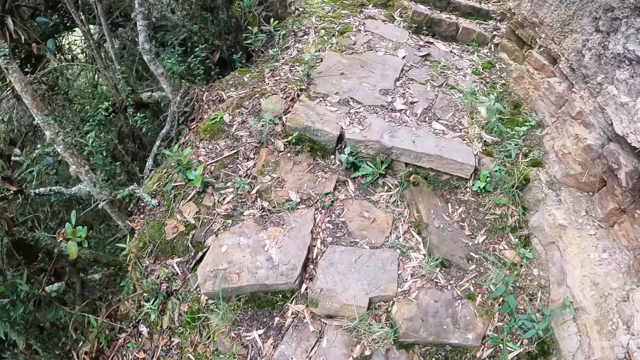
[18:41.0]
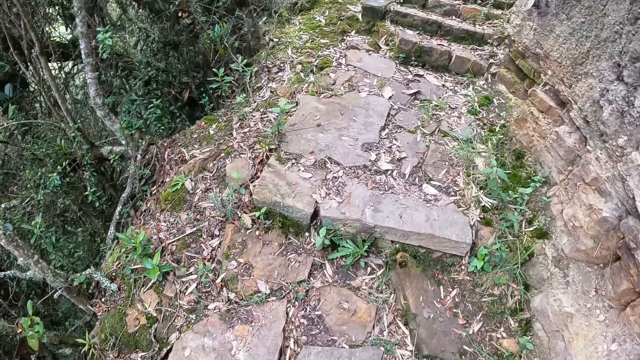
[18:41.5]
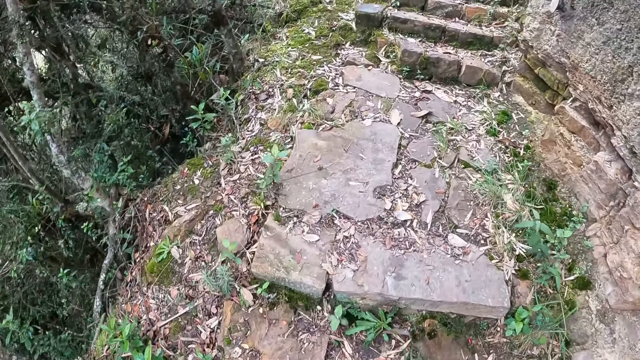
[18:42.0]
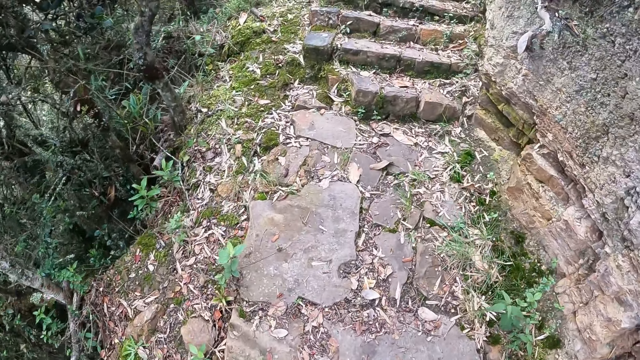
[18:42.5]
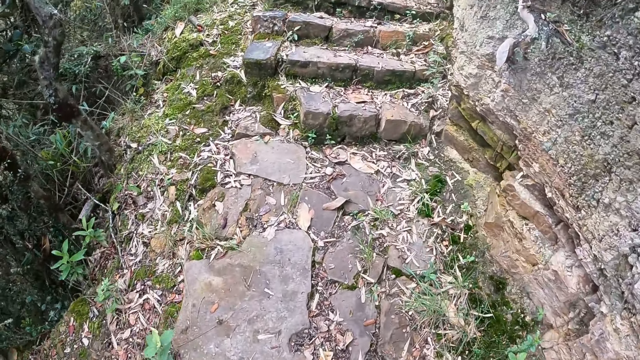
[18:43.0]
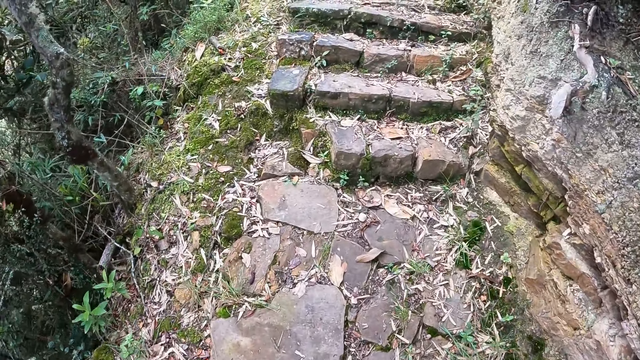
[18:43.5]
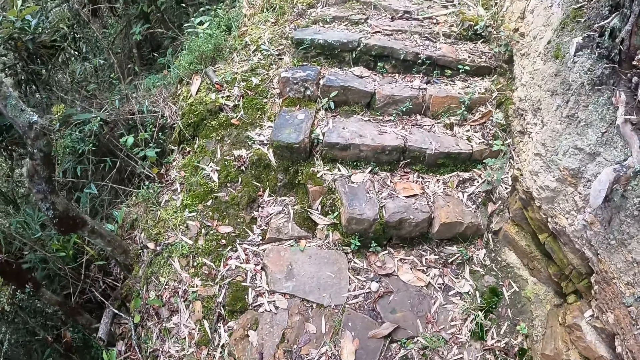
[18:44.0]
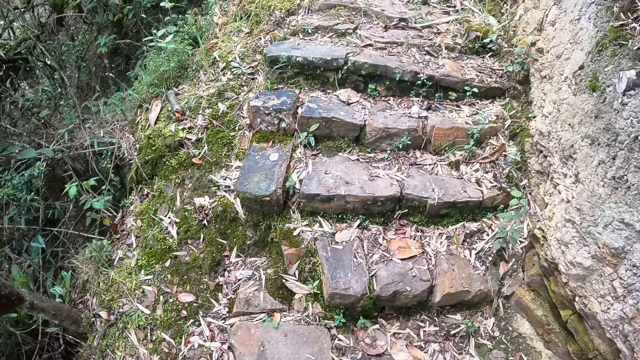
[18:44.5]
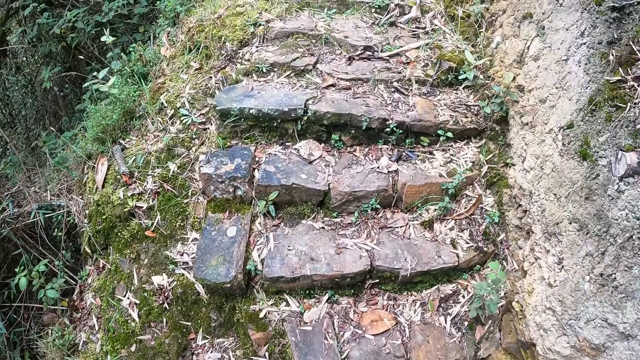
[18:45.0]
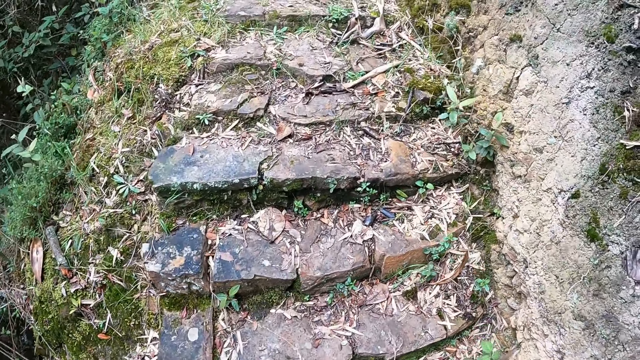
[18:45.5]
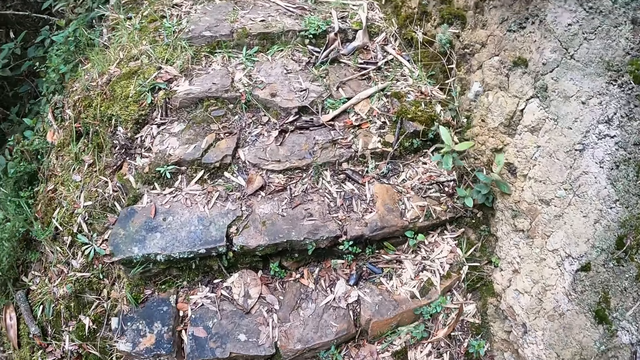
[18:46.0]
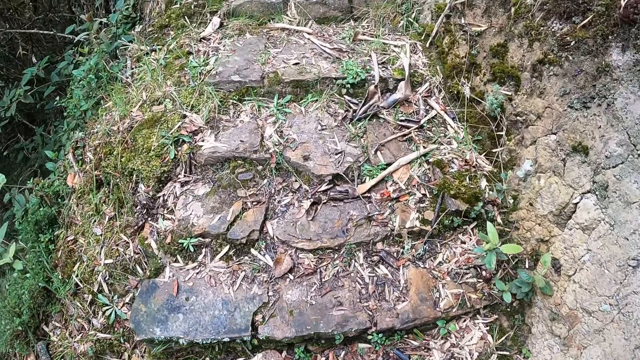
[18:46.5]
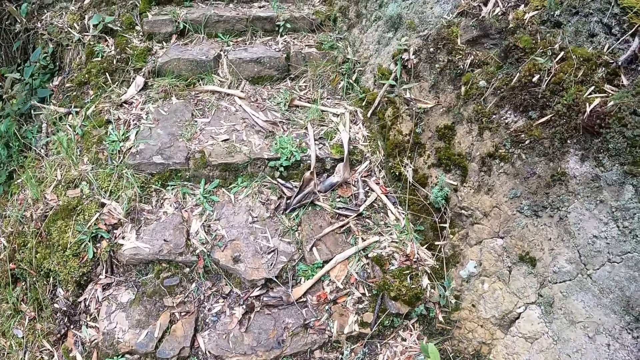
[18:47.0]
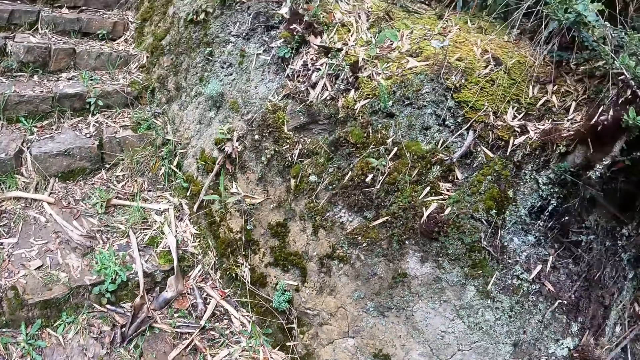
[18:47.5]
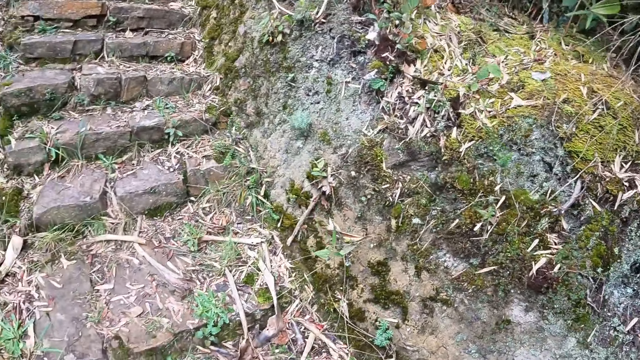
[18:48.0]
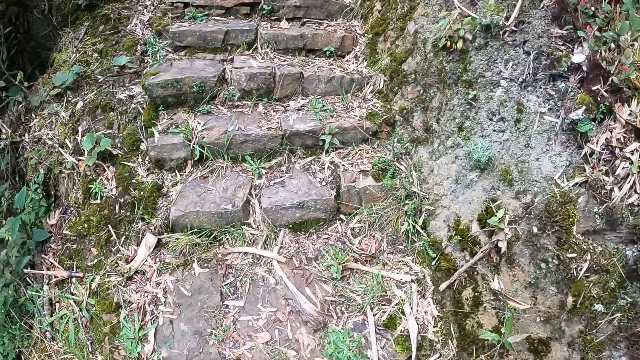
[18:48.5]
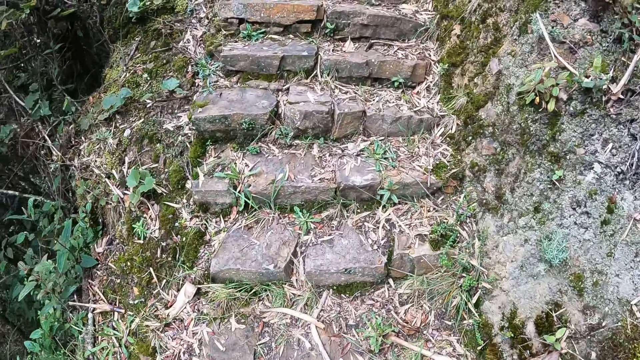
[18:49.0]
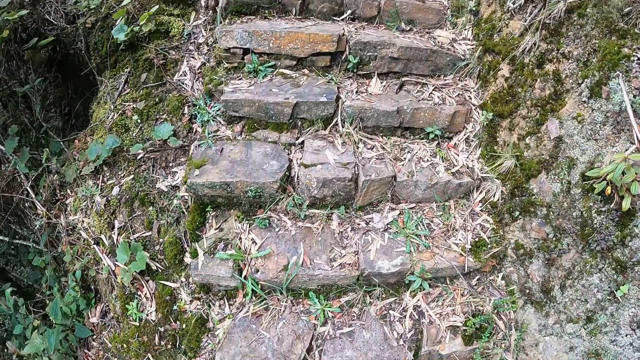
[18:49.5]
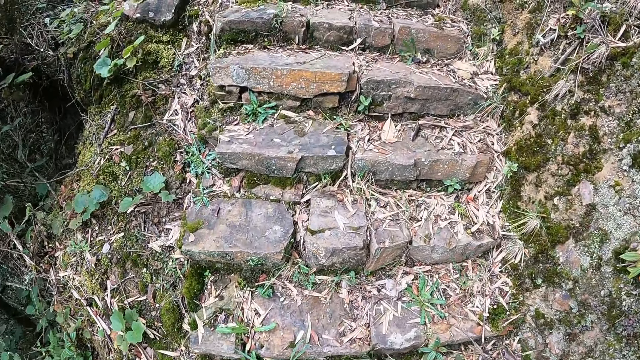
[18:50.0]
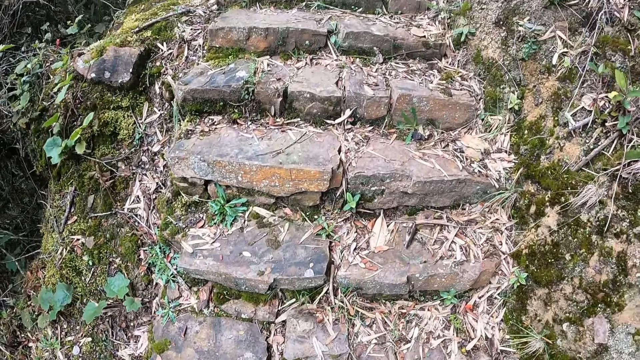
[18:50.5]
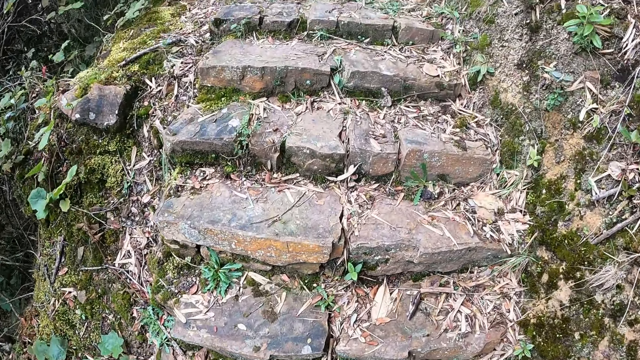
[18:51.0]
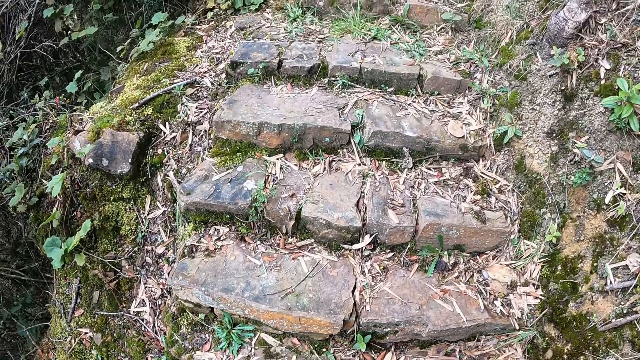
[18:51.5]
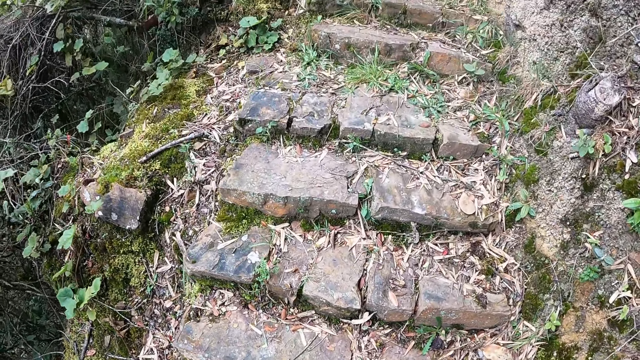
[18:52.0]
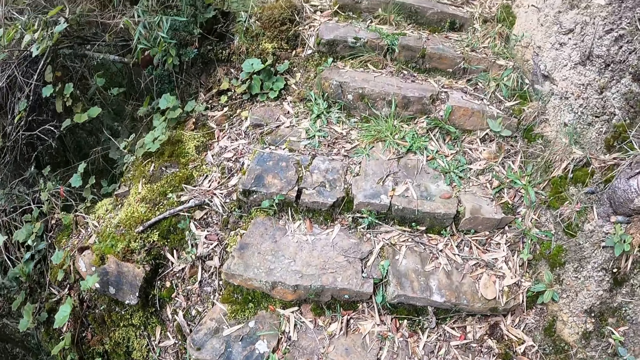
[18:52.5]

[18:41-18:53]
The camera wearer walks on the stairs.

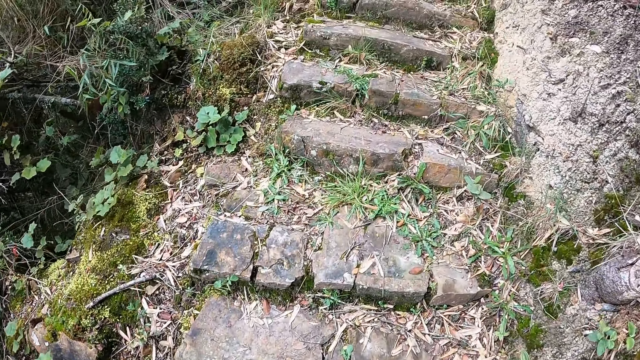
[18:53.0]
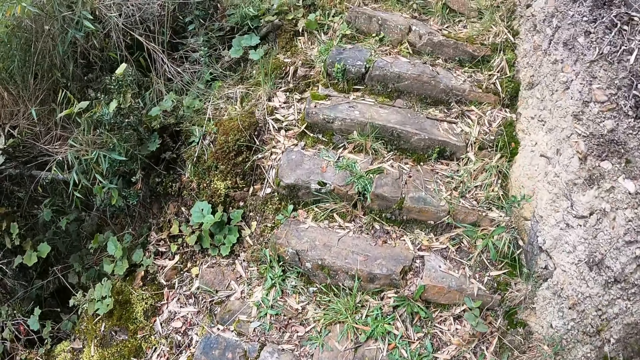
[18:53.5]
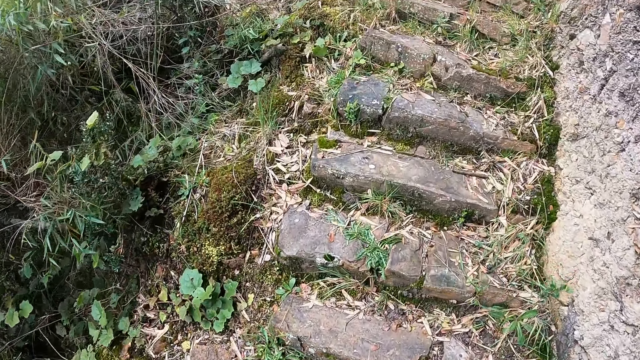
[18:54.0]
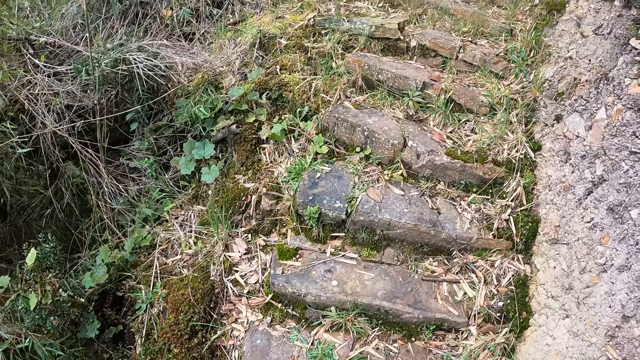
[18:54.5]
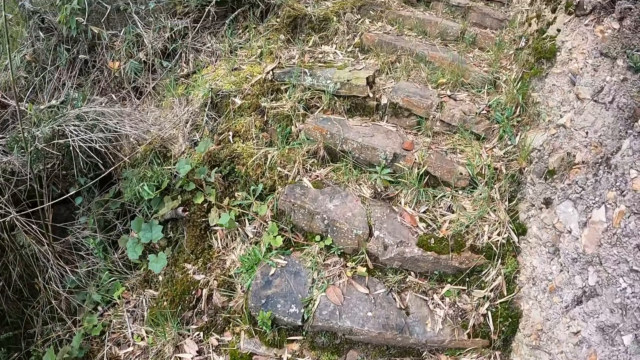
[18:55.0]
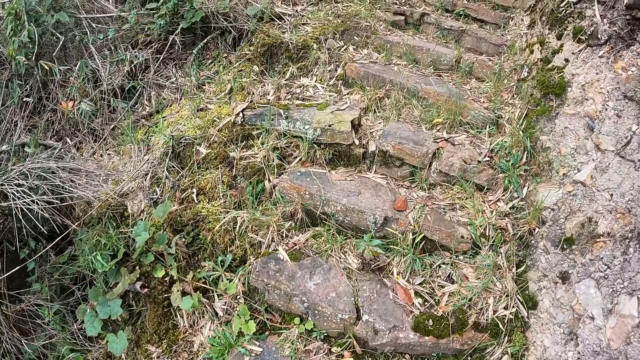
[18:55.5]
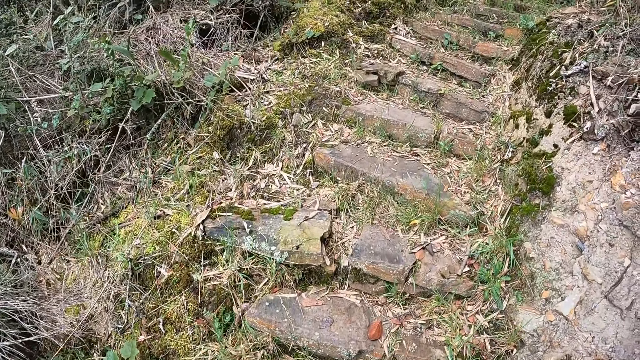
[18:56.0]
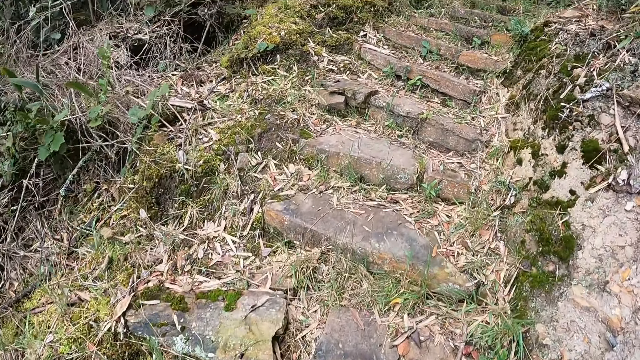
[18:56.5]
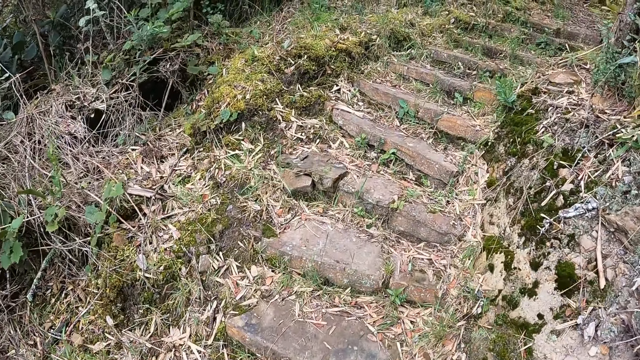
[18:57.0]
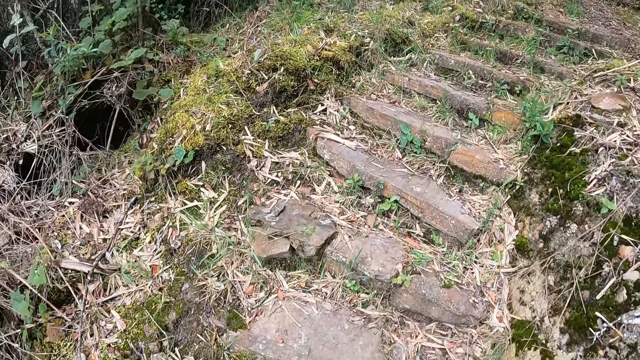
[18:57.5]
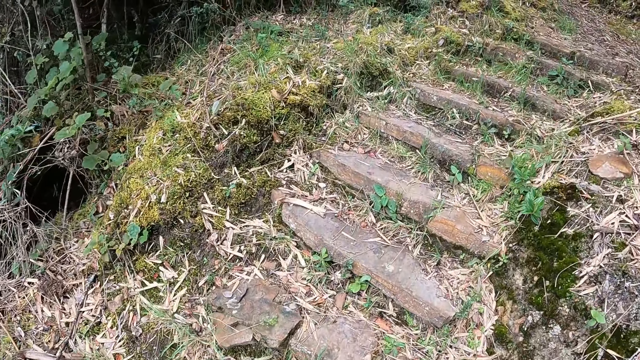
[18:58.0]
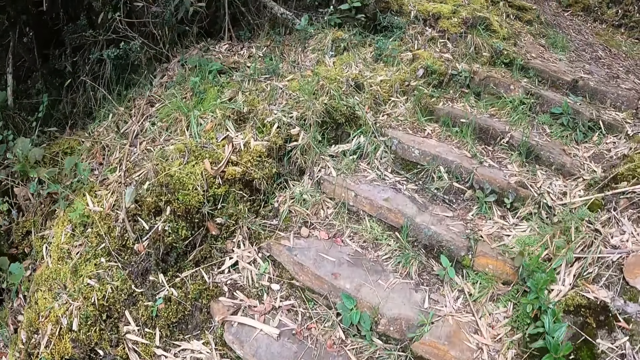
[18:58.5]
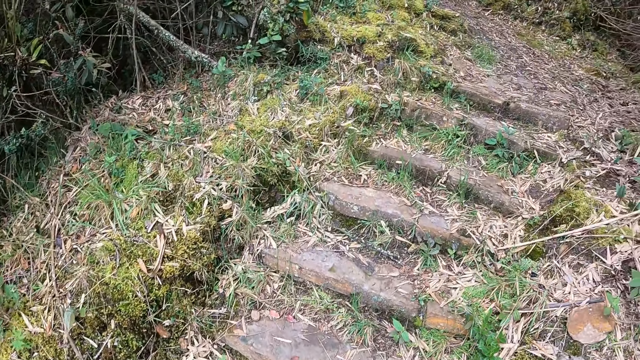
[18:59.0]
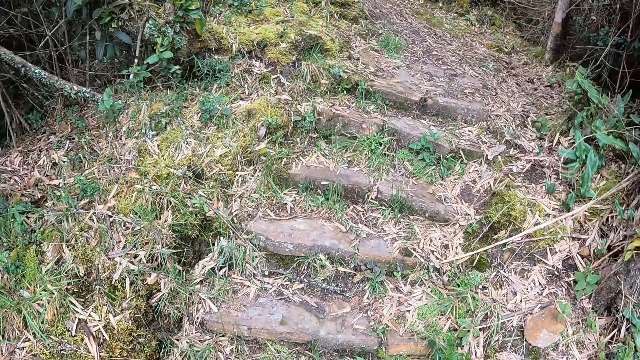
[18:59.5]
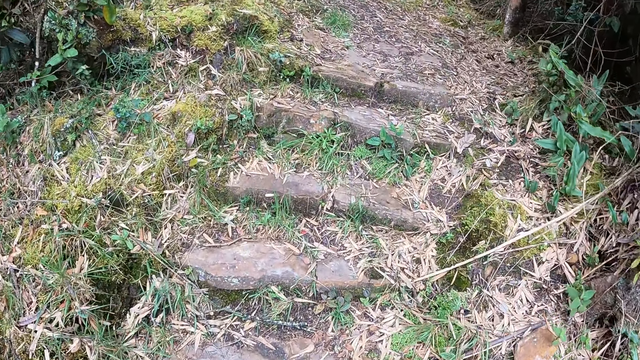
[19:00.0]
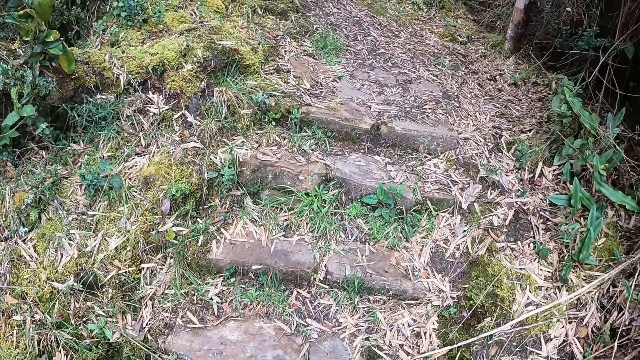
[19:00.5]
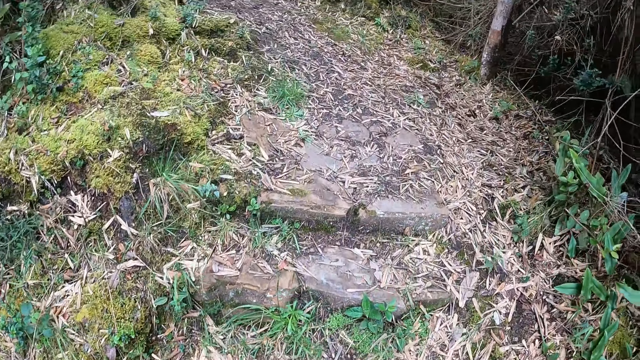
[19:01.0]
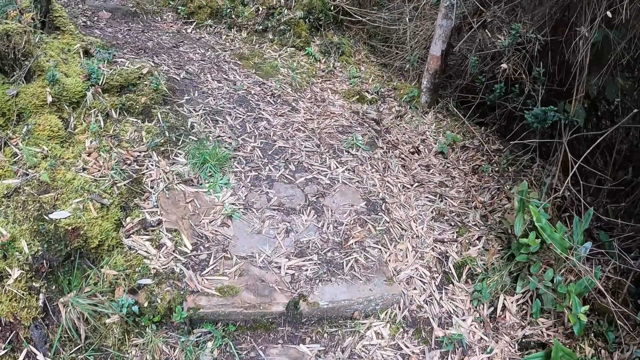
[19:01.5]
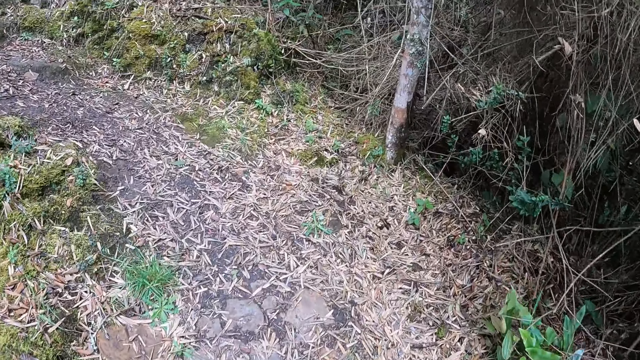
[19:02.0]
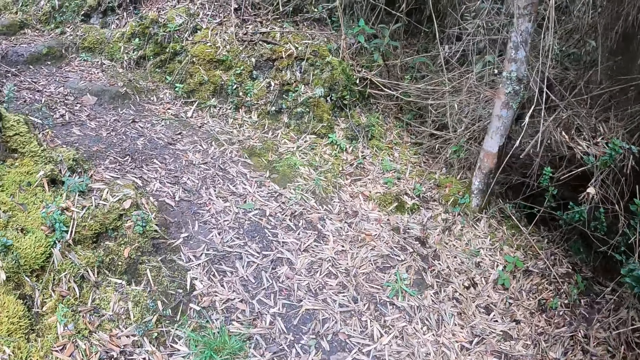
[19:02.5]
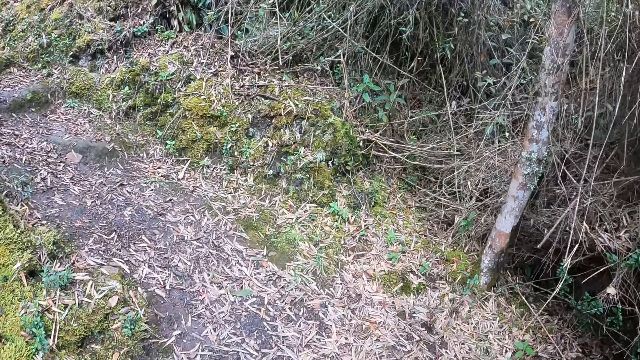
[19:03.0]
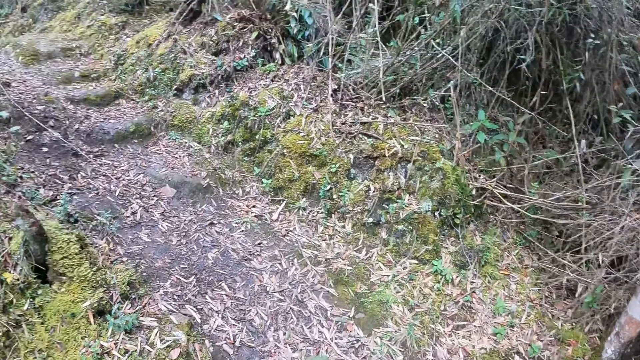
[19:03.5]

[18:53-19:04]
The camera wearer walks on the ground.
